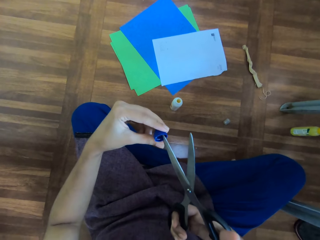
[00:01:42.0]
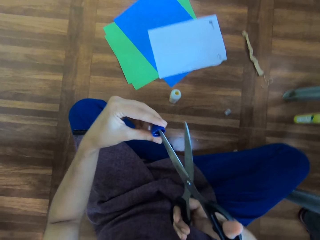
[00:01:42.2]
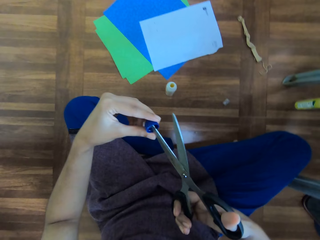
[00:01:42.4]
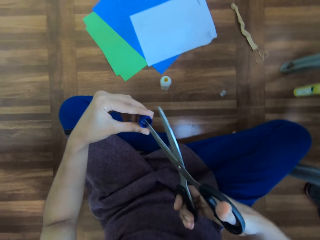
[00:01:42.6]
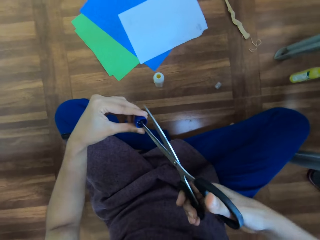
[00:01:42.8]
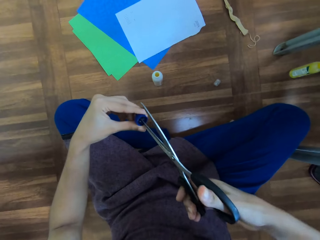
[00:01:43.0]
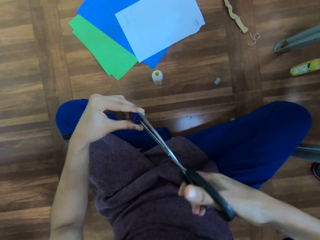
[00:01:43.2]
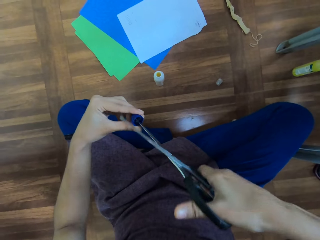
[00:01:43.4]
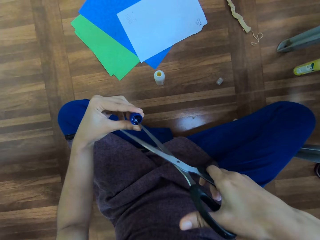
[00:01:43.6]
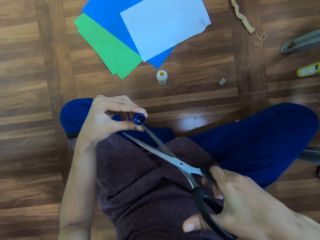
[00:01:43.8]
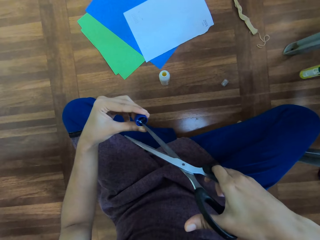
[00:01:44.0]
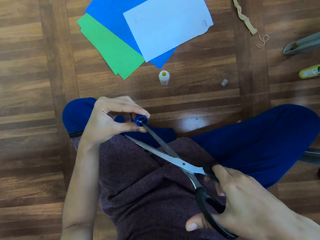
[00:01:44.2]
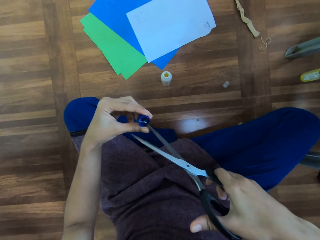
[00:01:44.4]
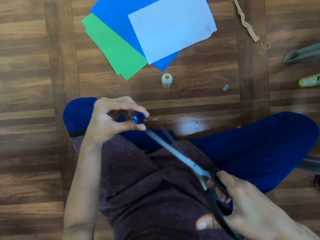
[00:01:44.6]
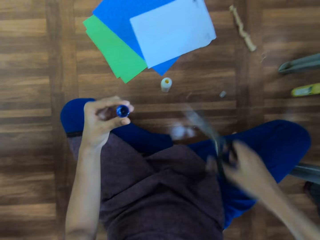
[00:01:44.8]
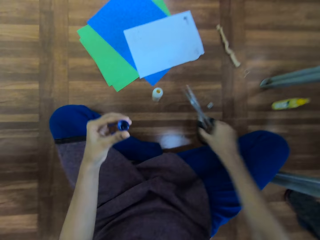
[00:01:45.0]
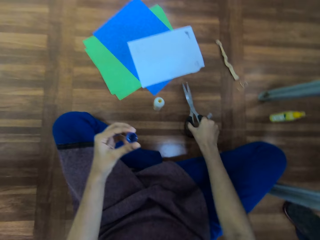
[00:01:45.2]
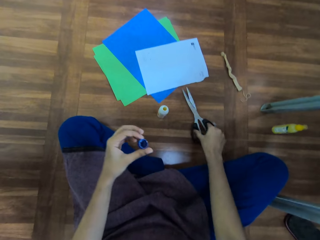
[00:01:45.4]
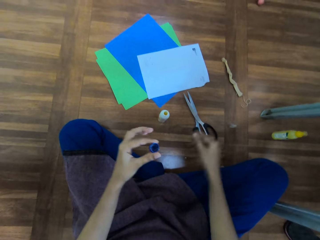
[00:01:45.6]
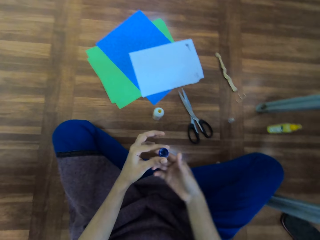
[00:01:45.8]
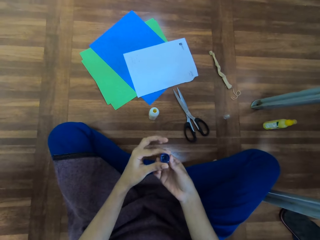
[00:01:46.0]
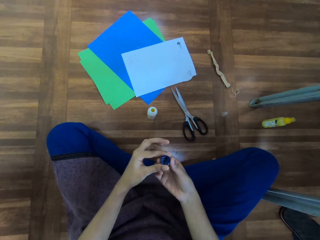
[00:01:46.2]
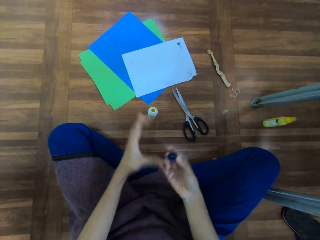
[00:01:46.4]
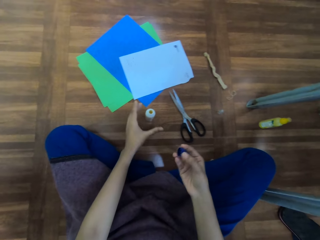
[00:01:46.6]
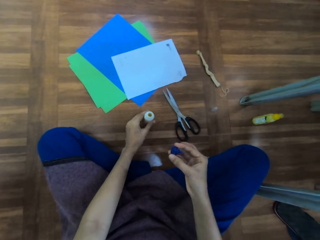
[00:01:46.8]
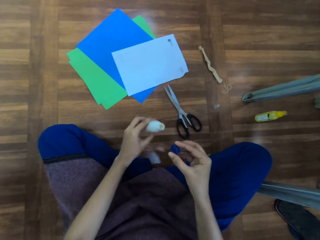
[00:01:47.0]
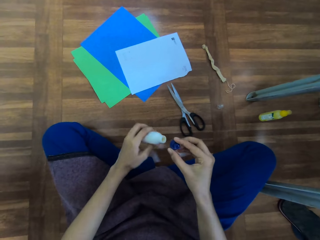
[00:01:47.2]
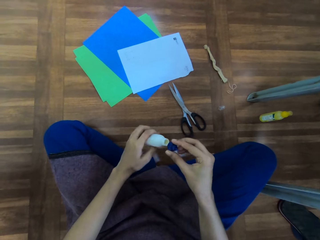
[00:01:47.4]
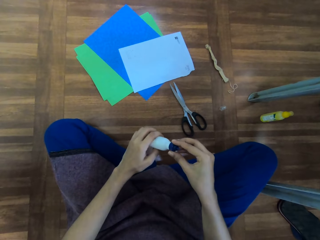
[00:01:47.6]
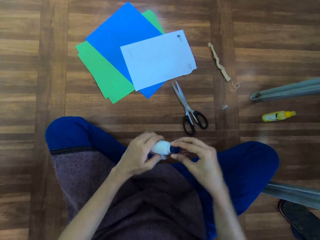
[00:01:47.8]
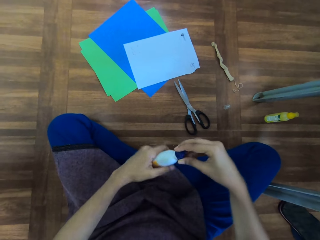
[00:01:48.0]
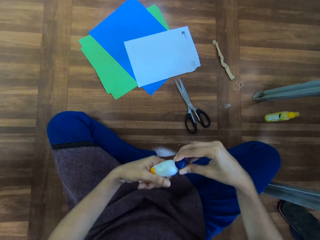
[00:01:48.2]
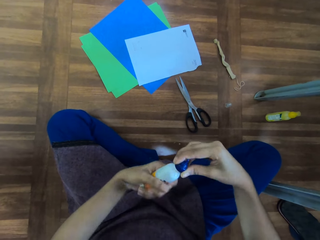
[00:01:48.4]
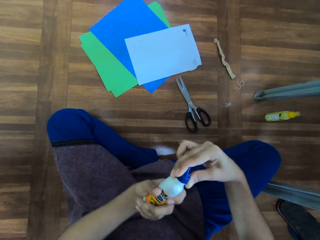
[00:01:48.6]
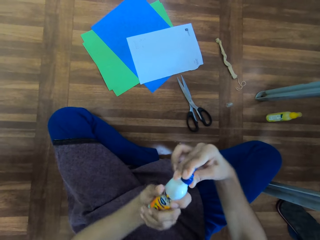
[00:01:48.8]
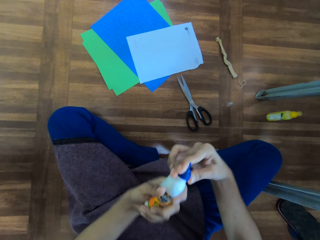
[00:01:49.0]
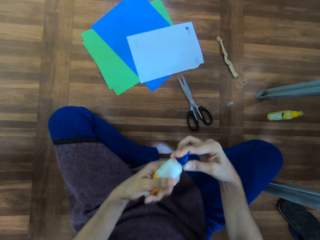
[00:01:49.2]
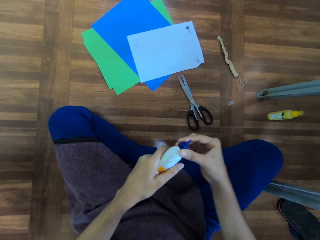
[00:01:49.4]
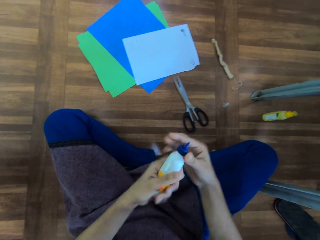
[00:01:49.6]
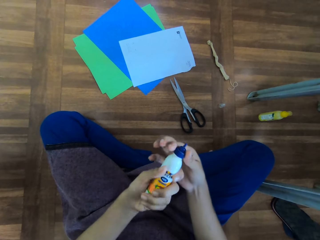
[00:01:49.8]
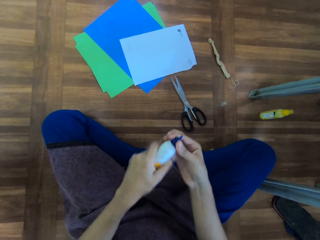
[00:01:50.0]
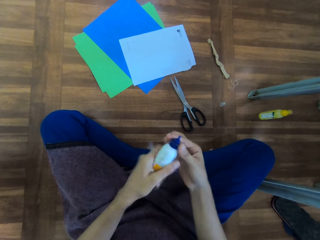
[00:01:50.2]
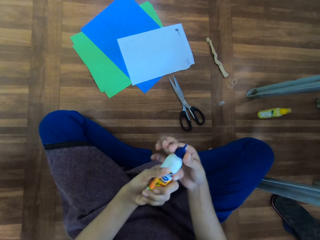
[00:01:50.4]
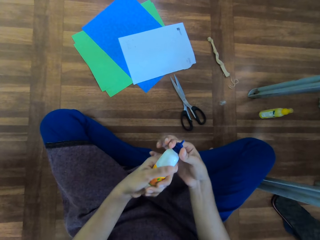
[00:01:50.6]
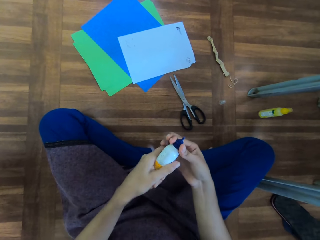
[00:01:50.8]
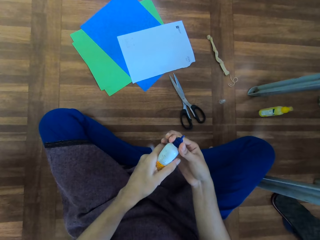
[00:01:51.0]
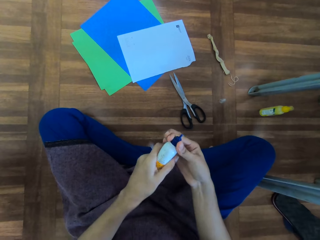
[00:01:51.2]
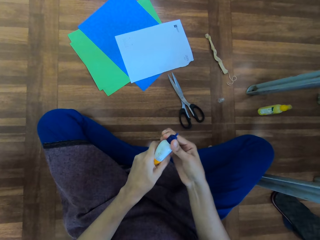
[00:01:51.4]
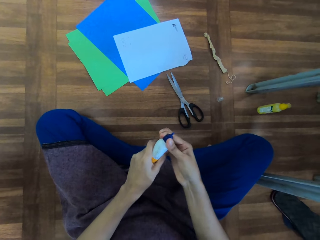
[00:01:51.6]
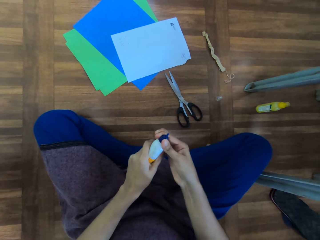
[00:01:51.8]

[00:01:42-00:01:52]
The camera wearer cleans the lid with scissors. They put the scissors on the floor. They put the lid in the other hand. They pick up a white bottle from the floor. They close the white bottle with the lid.

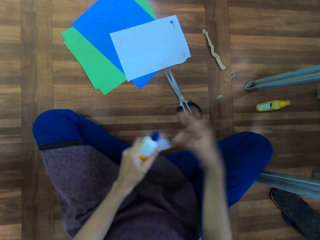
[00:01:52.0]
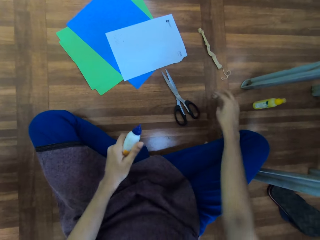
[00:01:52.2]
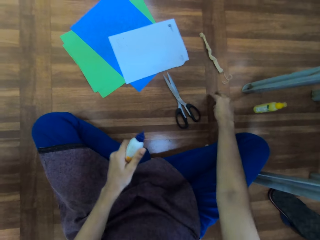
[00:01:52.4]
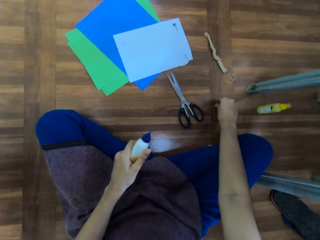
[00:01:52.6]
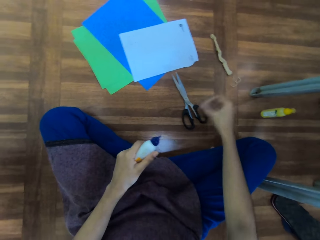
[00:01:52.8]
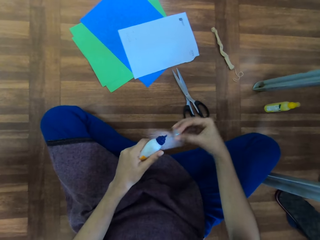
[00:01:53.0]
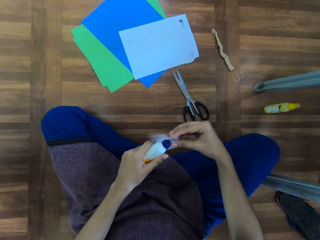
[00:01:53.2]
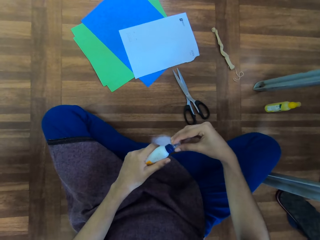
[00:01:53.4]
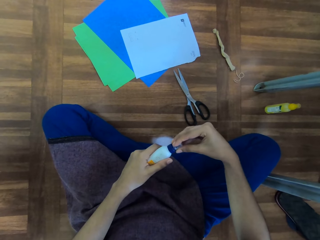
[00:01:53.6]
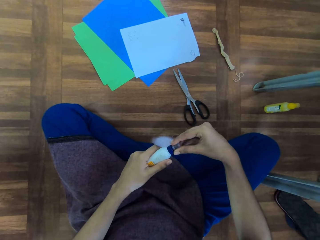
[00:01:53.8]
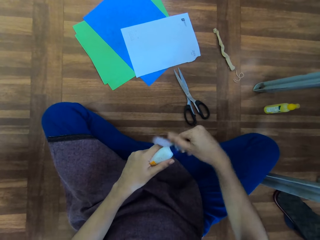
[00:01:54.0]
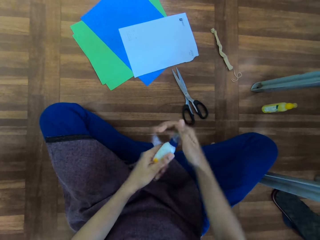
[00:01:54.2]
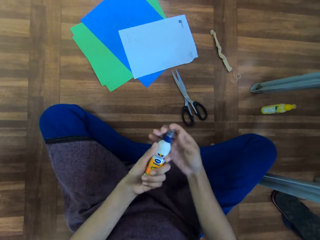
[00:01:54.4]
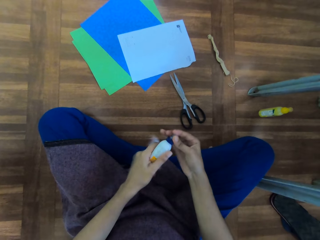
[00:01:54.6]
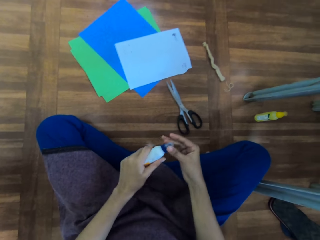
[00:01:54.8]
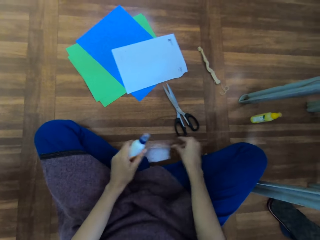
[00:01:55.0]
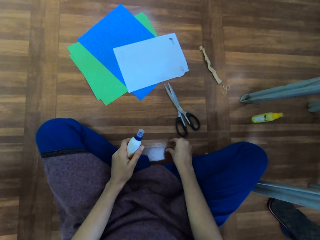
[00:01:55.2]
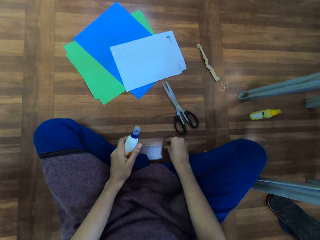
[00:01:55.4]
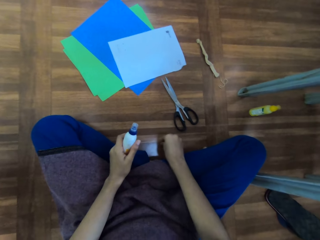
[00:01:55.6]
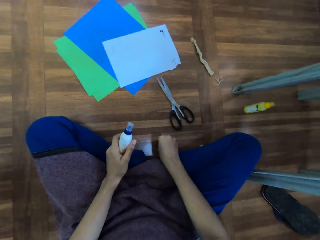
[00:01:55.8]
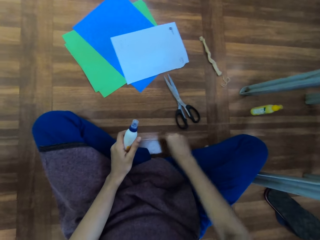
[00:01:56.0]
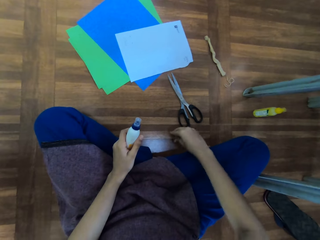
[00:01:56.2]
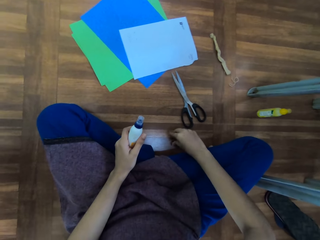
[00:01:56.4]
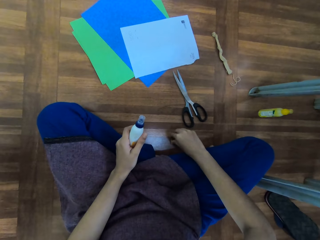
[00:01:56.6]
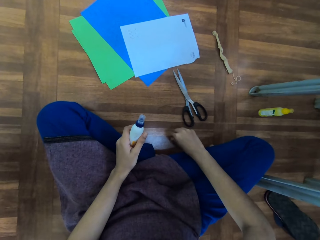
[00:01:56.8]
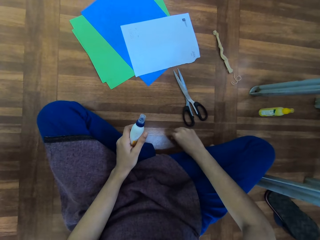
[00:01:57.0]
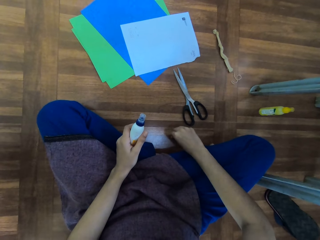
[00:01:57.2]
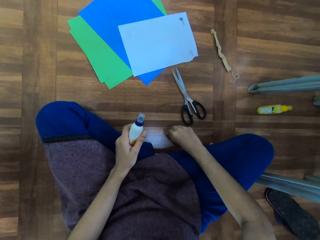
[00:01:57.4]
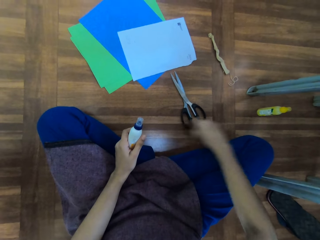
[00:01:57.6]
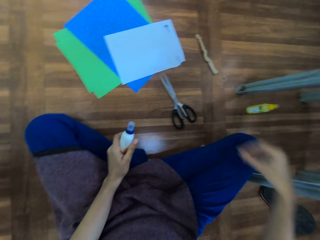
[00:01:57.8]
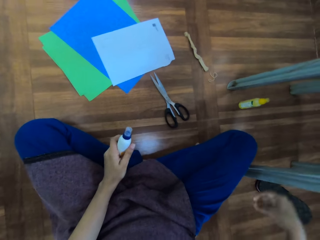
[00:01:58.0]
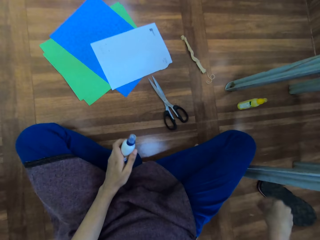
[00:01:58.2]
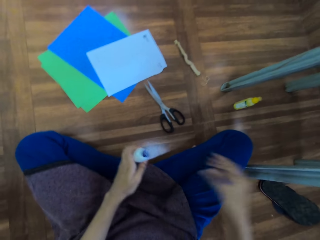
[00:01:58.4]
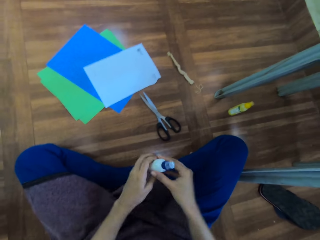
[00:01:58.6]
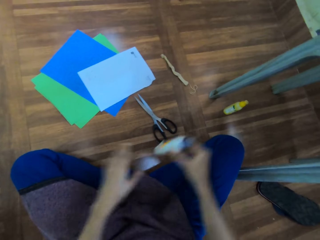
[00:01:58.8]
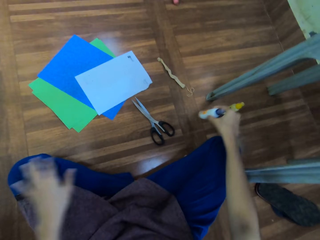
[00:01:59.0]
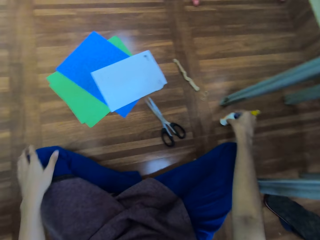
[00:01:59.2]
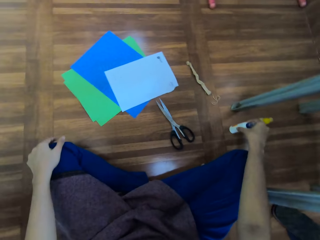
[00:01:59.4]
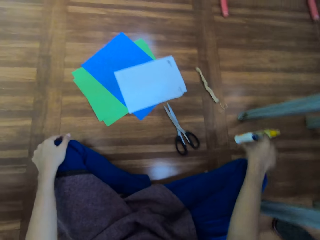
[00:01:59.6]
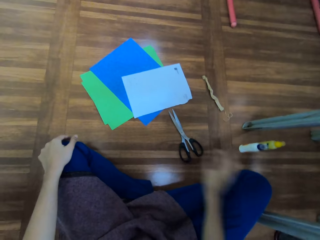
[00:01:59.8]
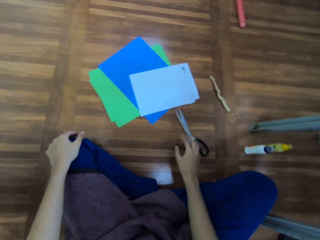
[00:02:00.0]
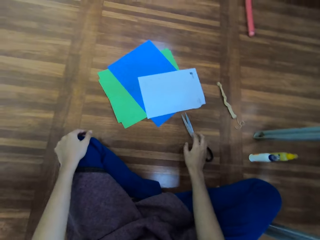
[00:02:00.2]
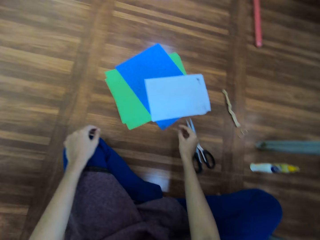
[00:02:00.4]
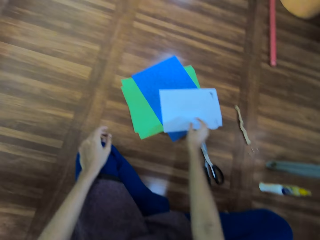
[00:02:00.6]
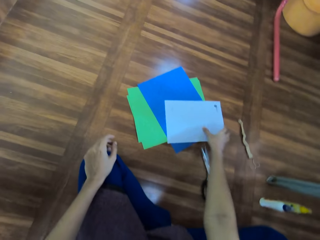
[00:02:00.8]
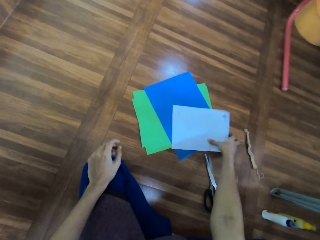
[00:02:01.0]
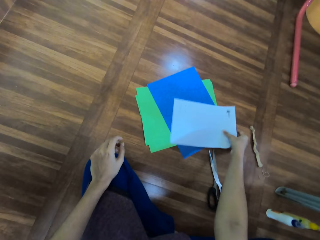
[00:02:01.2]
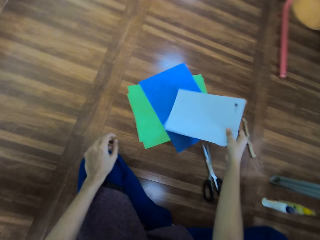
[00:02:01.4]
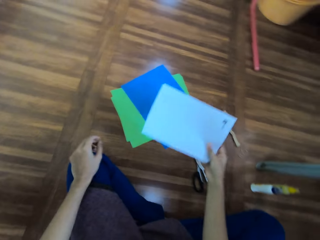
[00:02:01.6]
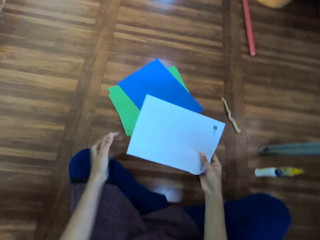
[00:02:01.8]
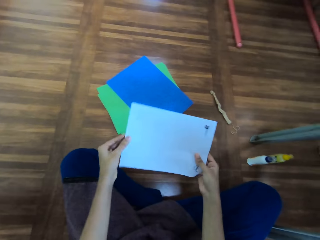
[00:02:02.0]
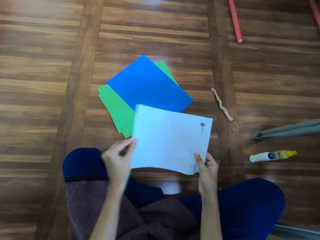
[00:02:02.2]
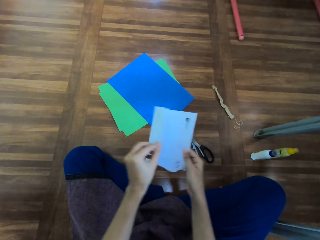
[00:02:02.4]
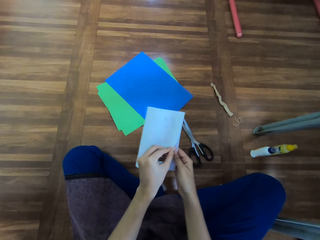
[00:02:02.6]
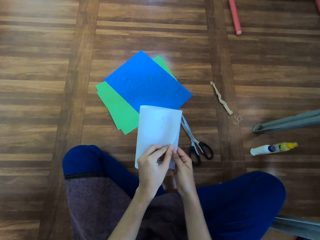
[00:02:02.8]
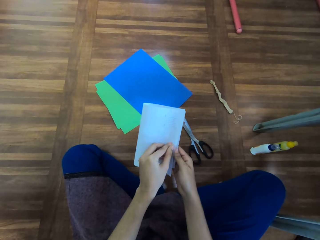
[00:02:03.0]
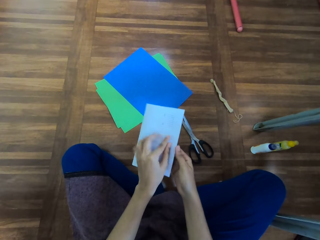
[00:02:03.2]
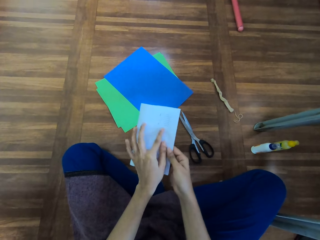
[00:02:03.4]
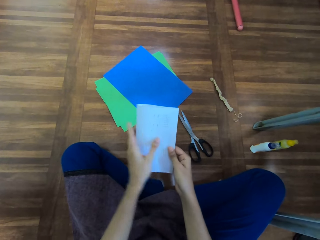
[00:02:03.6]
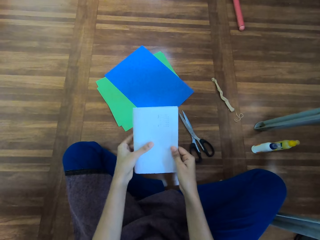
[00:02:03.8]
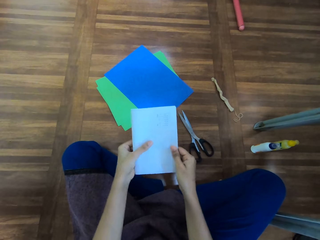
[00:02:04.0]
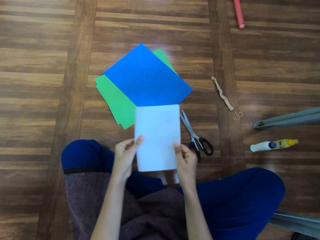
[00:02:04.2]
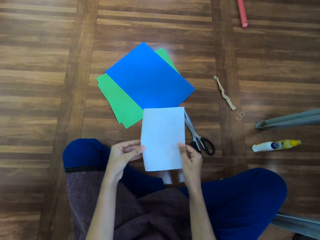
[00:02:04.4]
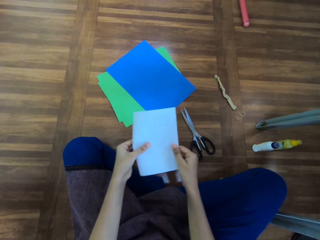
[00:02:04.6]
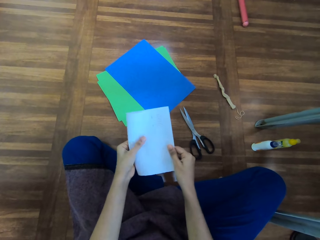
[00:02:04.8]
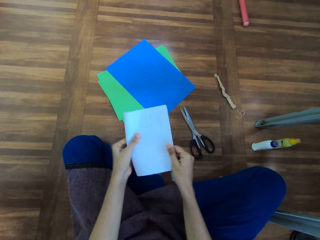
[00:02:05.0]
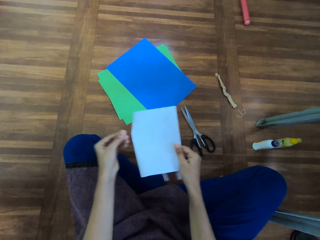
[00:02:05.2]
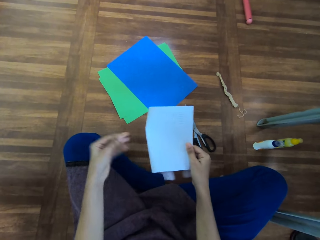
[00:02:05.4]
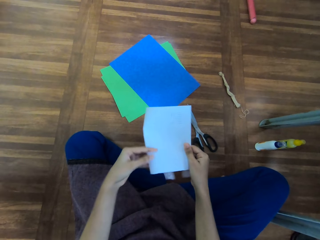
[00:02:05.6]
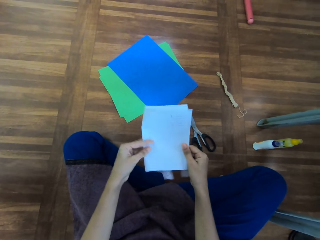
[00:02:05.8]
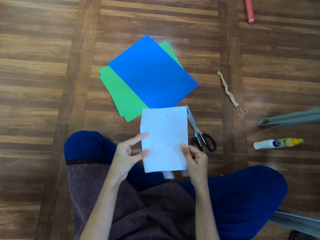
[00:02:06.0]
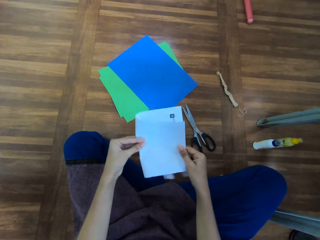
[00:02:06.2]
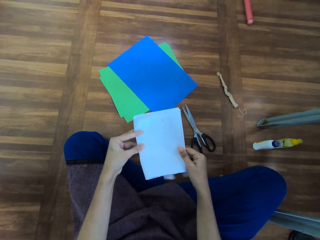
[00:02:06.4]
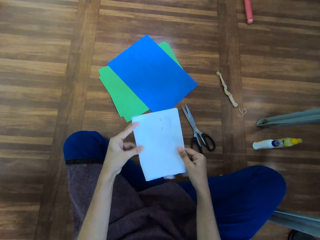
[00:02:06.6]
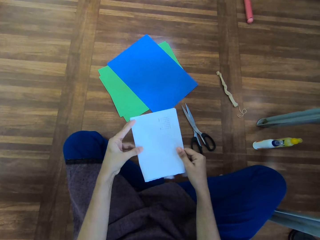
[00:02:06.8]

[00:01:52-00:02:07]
The camera wearer picks up a tube lid from the floor. She closes the white bottle with the lid. She picks up dirt from the floor. She puts the dirt on the floor. She puts the white bottle on the floor. She picks up a manila paper from the floor. She folds the paper with her hands.
